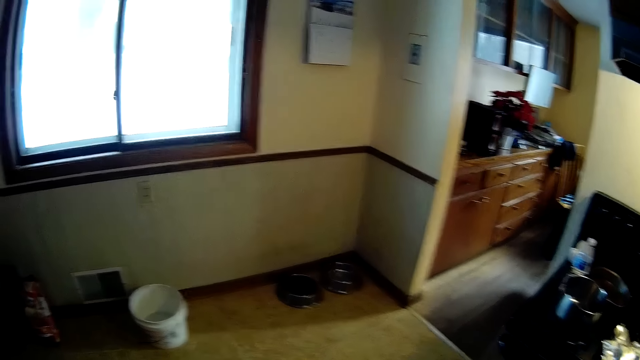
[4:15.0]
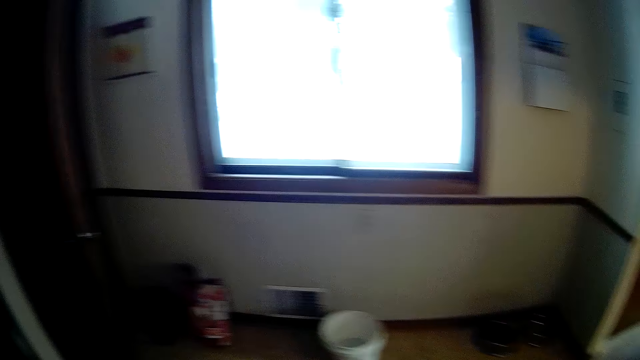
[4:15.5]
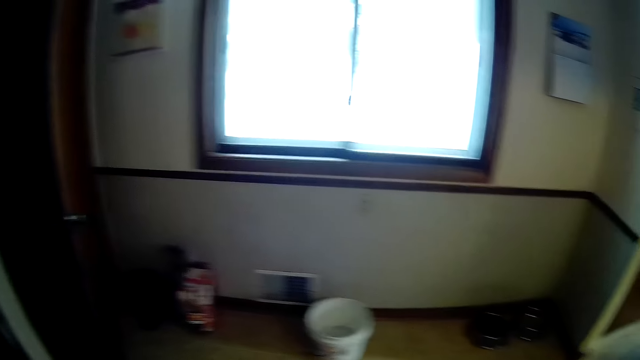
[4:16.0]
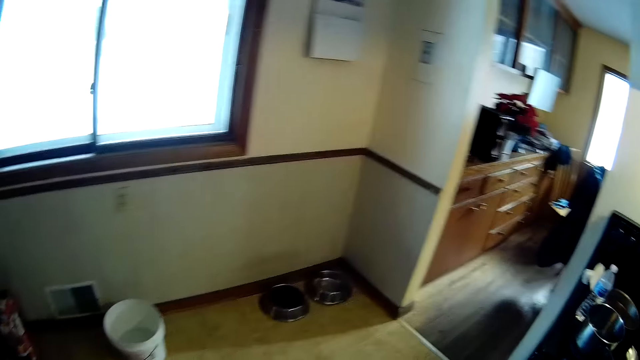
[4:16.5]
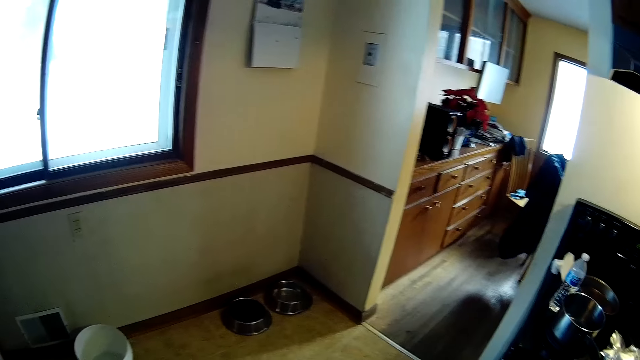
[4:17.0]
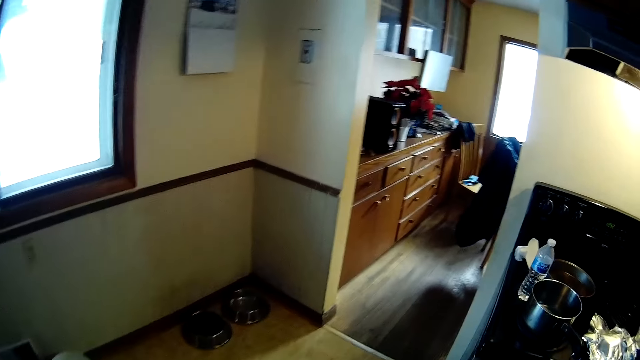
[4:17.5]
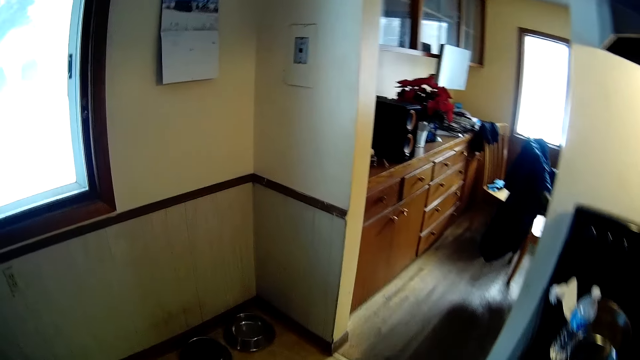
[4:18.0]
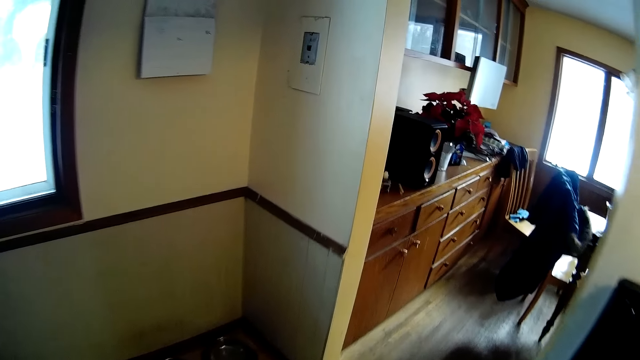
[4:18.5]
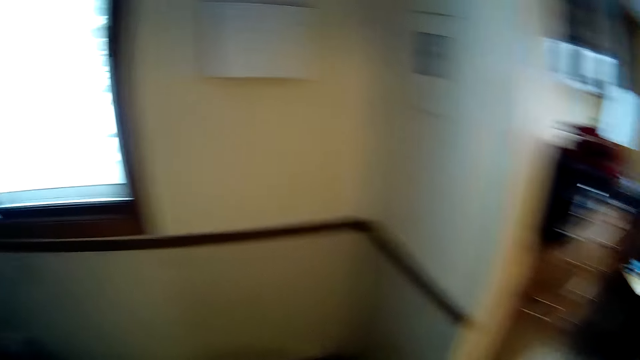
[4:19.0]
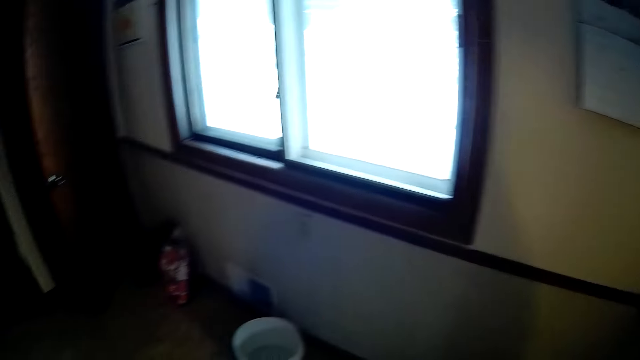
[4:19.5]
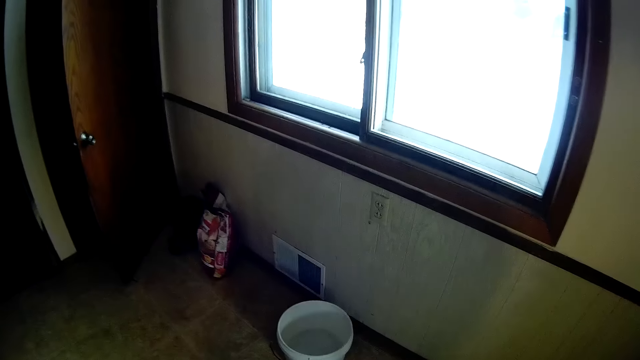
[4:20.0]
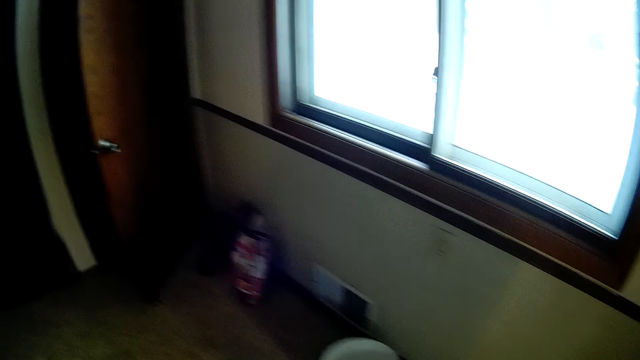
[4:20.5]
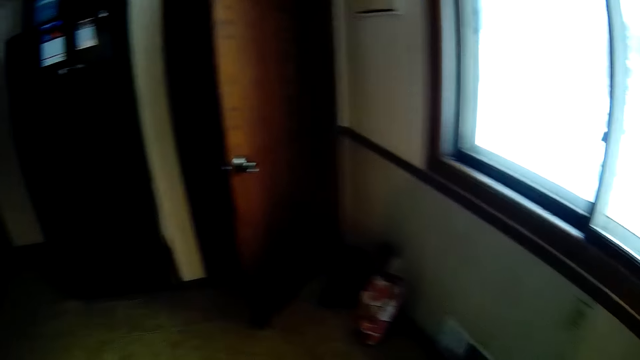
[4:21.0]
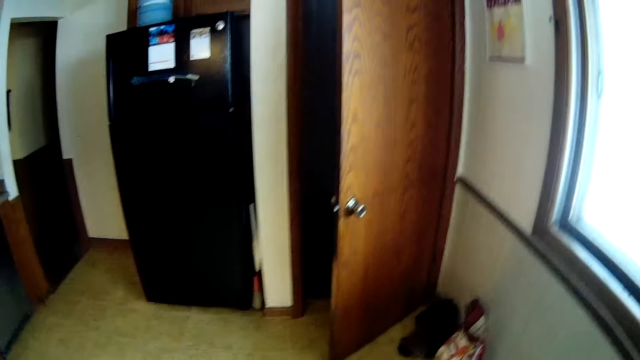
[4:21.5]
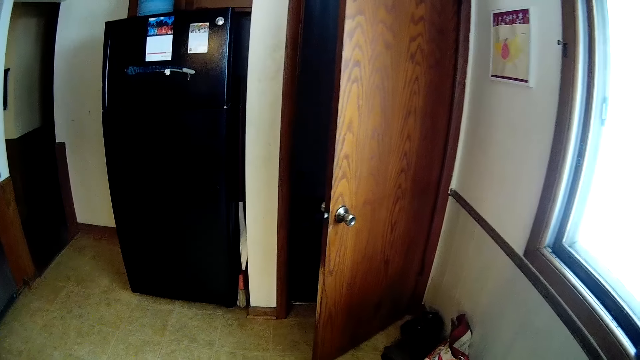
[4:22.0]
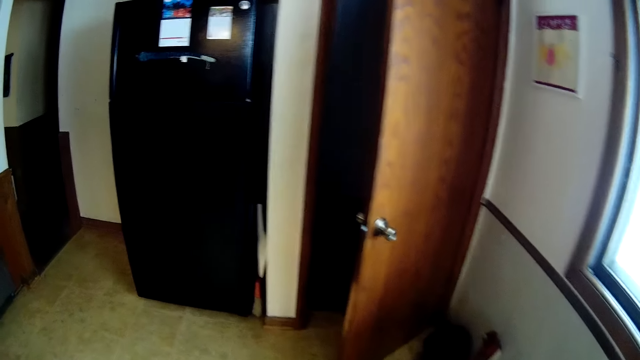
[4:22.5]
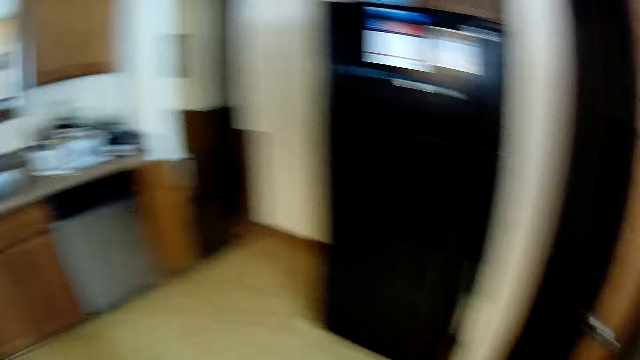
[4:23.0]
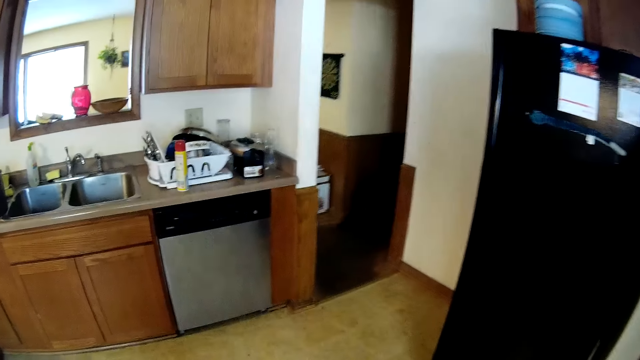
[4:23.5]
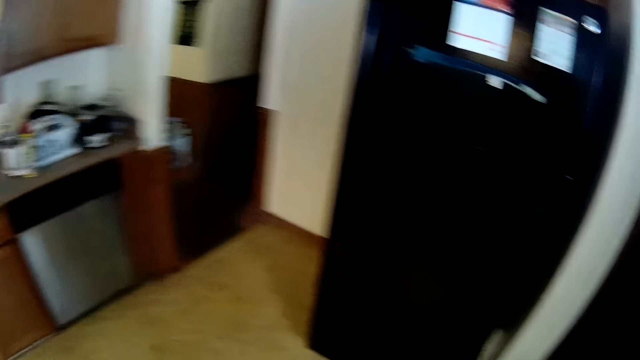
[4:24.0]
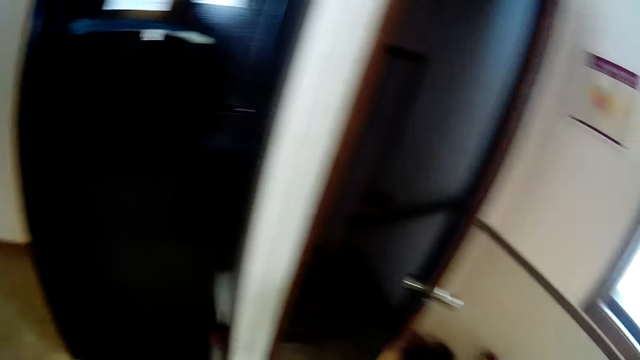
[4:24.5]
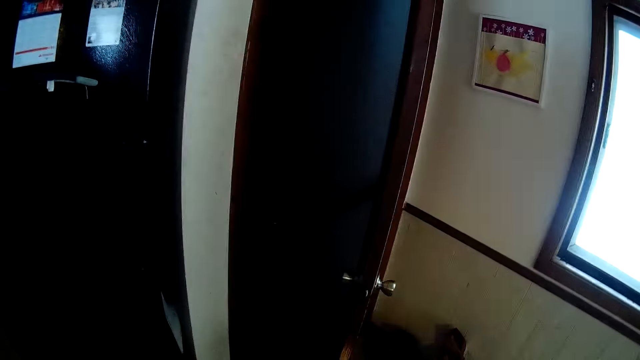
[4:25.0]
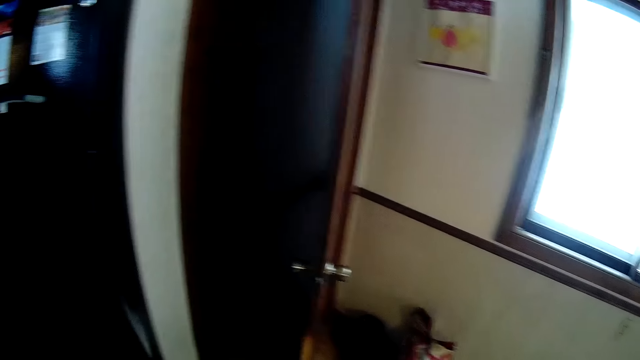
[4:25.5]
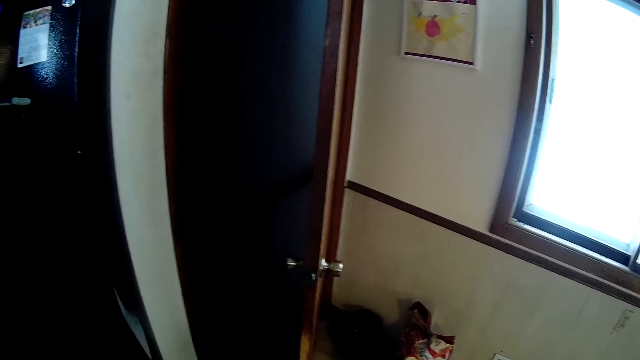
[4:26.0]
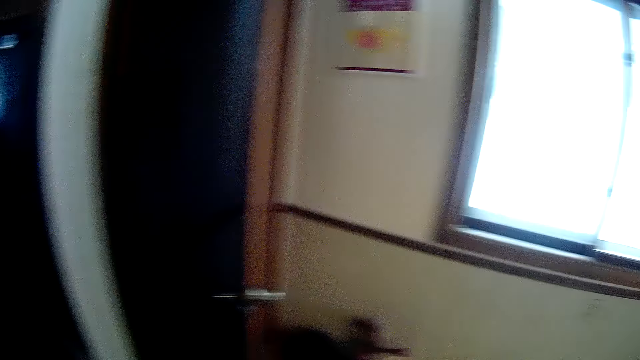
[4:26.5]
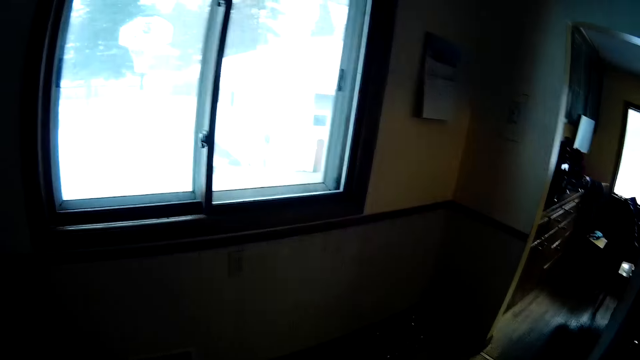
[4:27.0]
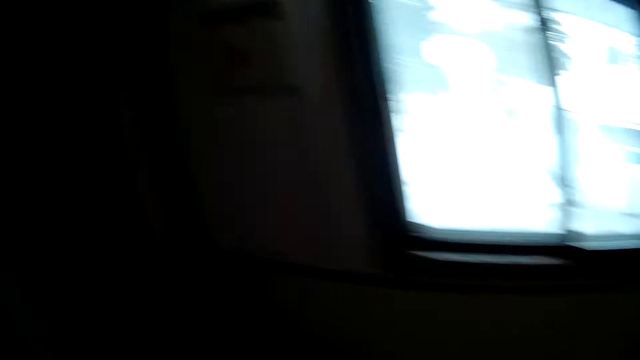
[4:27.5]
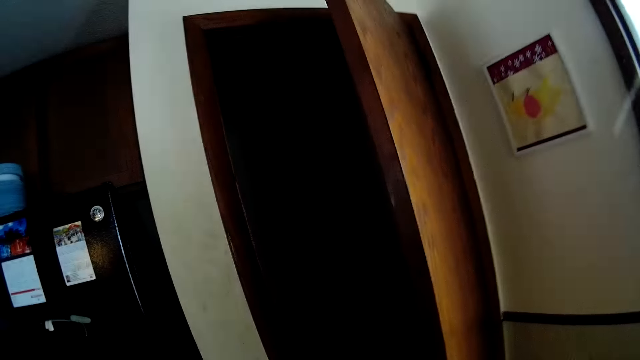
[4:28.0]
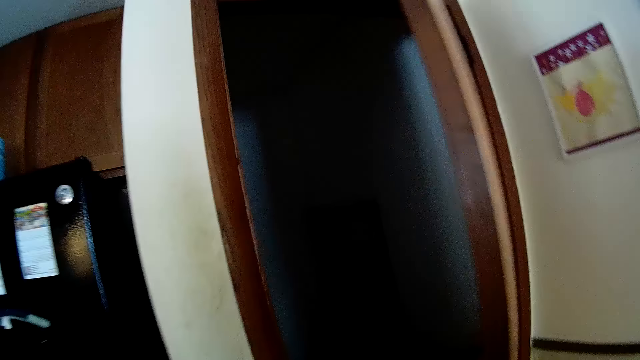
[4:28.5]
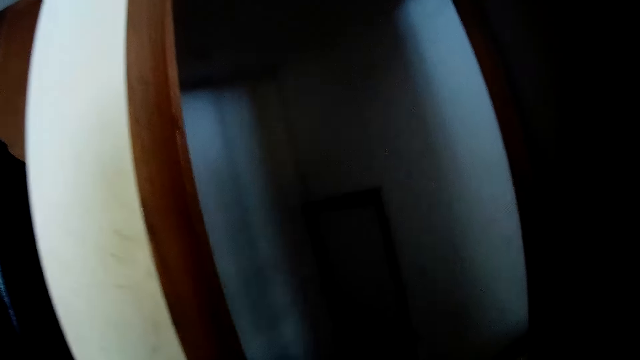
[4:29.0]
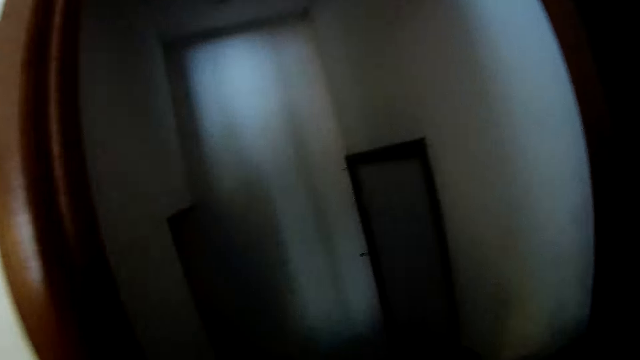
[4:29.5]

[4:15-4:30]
The camera wearer walks around the house.

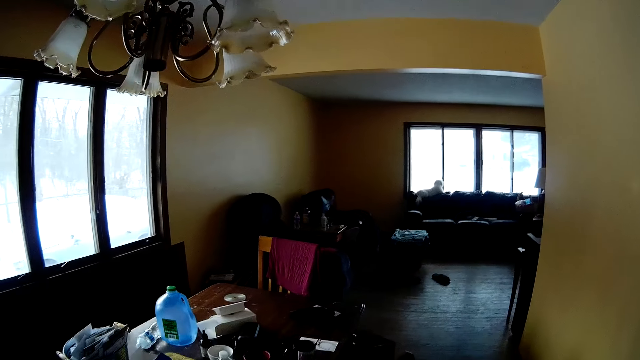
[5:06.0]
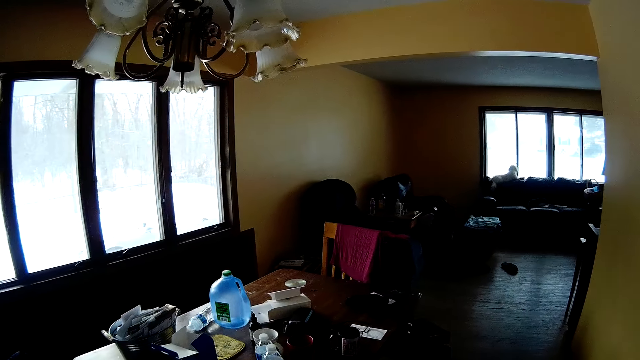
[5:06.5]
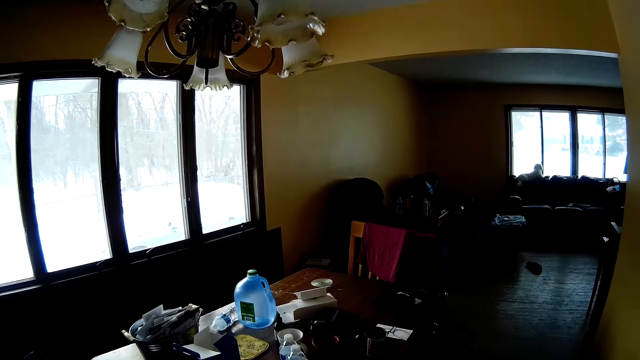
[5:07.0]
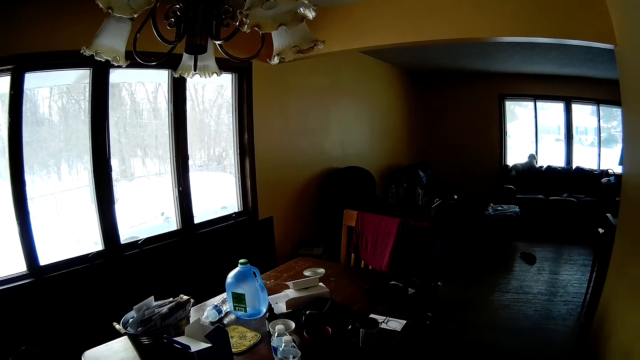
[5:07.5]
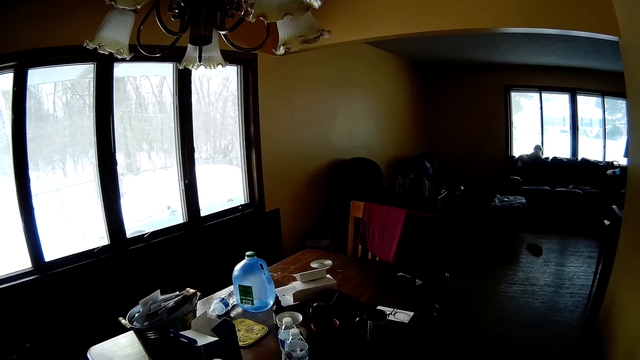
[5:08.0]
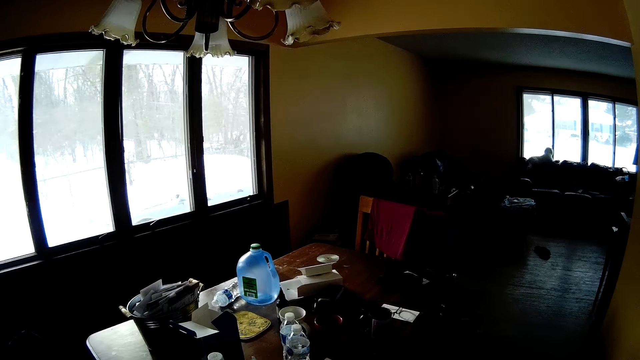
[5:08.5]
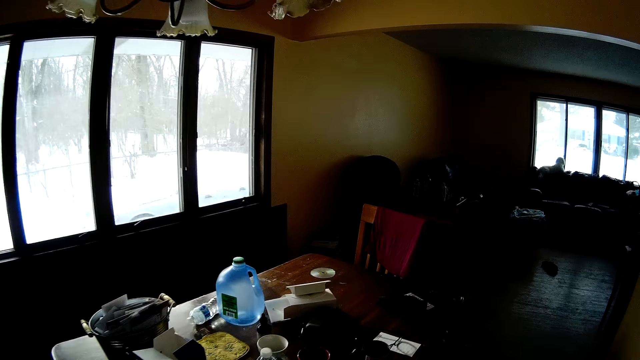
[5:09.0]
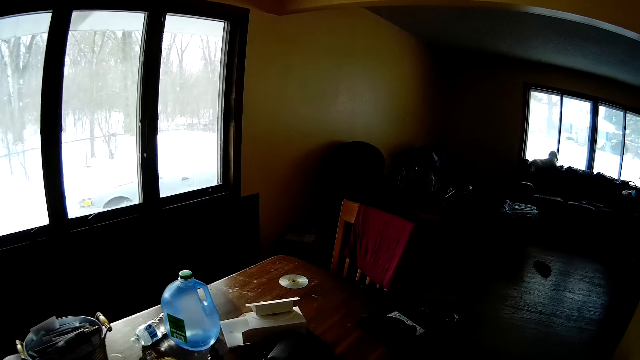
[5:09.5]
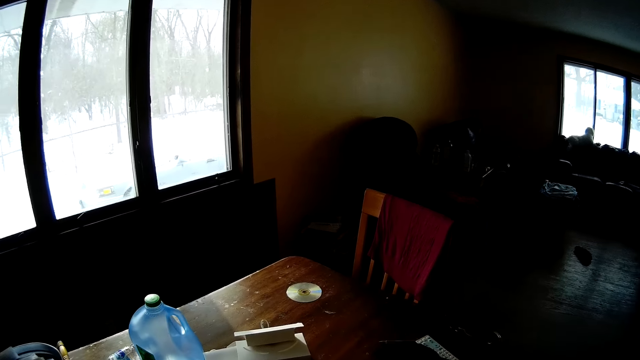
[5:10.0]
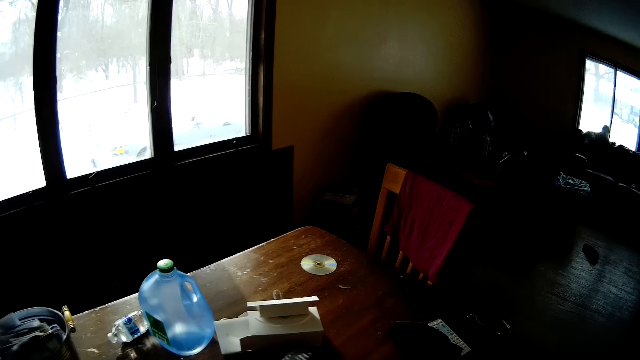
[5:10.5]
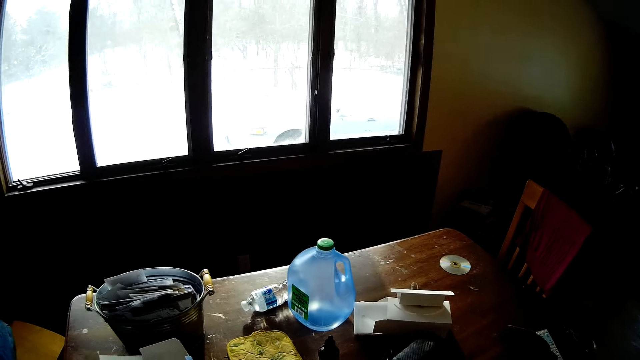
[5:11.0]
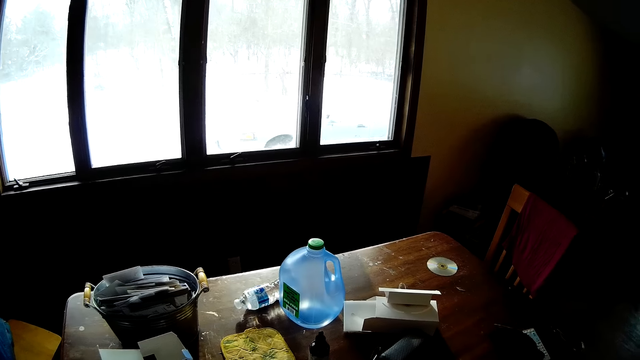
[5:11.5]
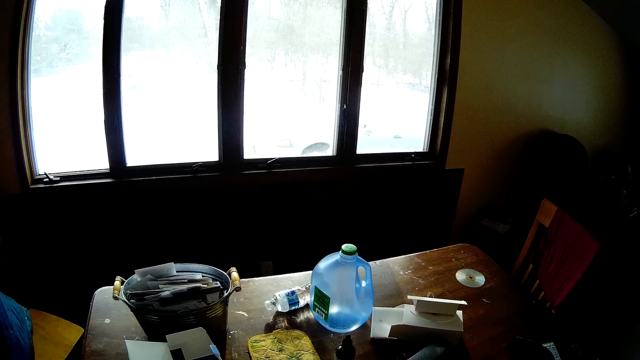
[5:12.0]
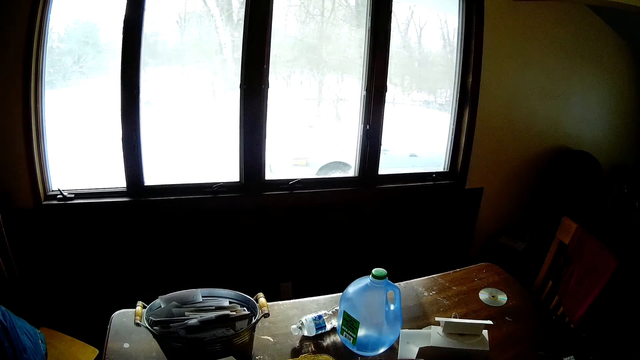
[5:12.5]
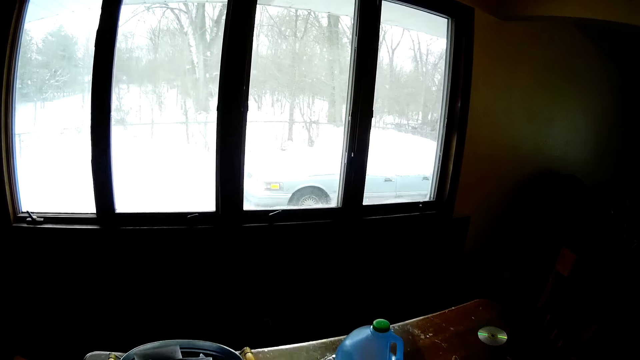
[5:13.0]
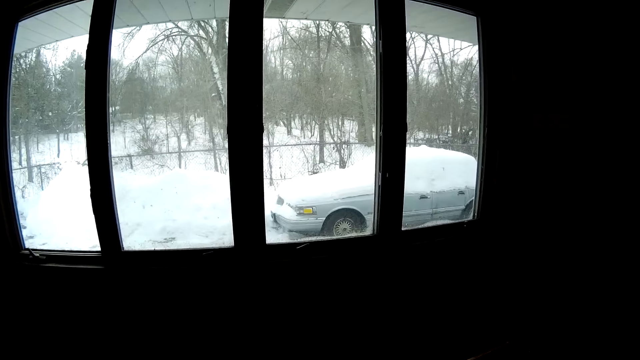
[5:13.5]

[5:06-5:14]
The camera wearer looks at the table.
